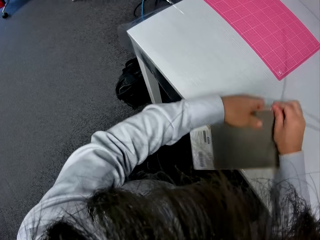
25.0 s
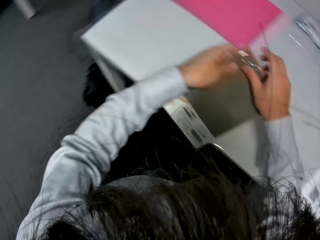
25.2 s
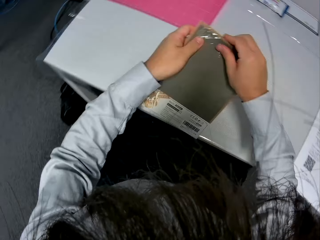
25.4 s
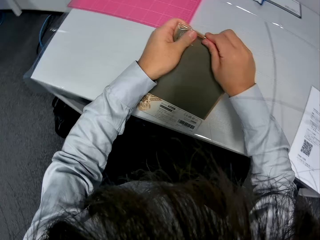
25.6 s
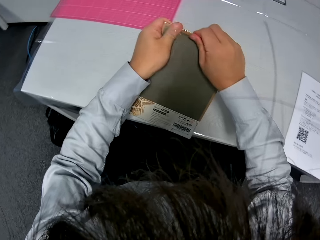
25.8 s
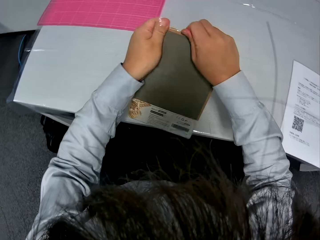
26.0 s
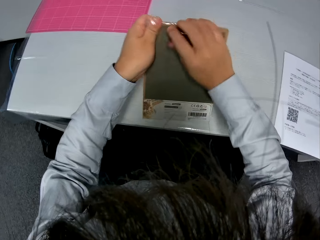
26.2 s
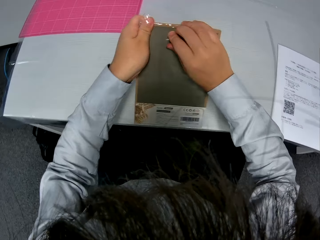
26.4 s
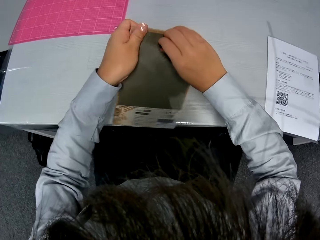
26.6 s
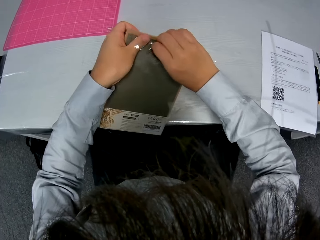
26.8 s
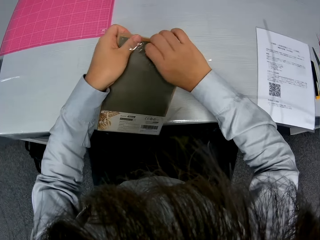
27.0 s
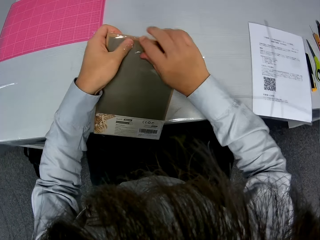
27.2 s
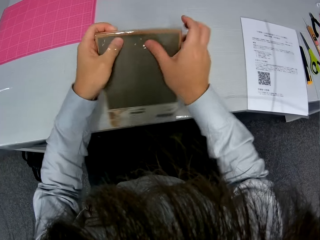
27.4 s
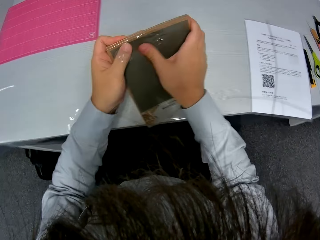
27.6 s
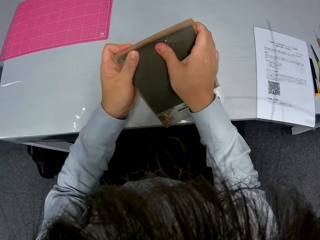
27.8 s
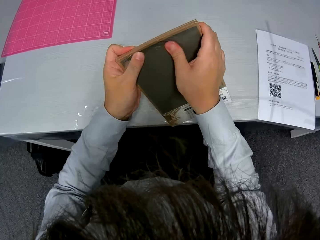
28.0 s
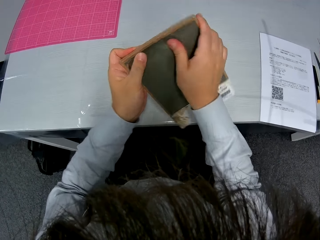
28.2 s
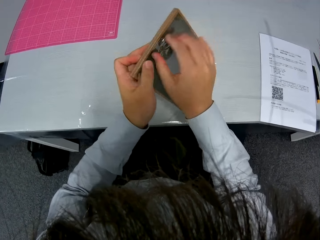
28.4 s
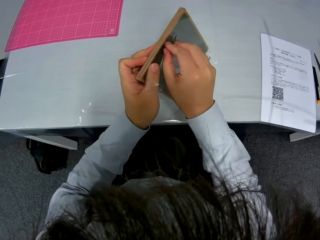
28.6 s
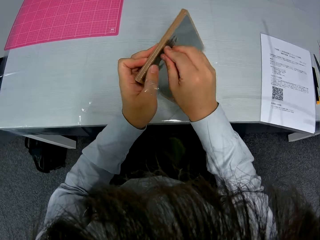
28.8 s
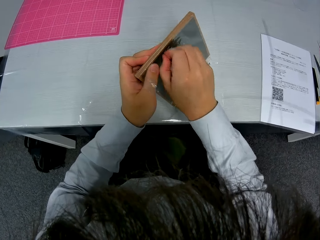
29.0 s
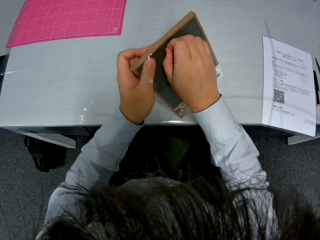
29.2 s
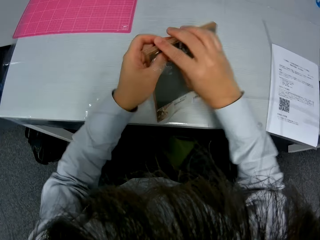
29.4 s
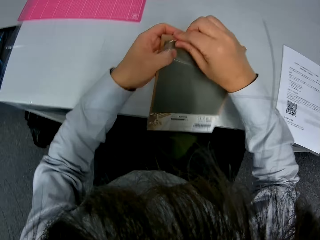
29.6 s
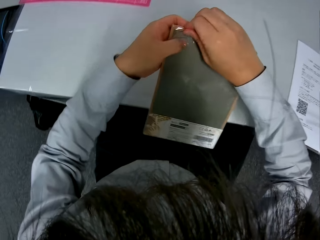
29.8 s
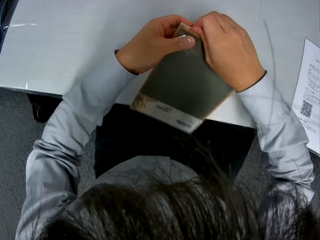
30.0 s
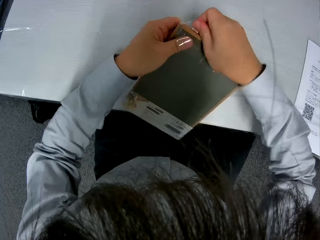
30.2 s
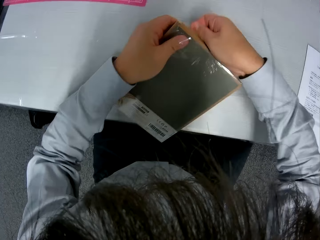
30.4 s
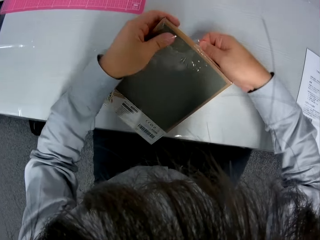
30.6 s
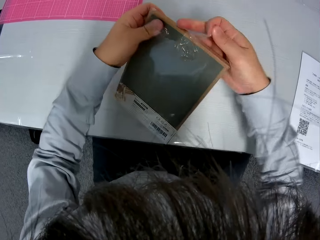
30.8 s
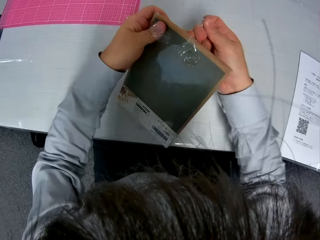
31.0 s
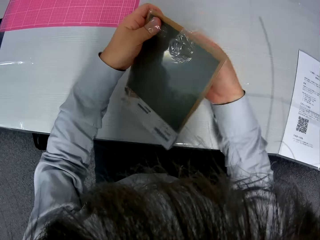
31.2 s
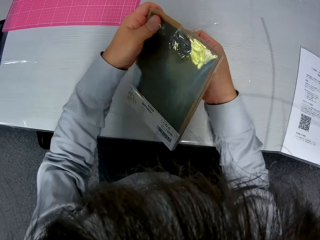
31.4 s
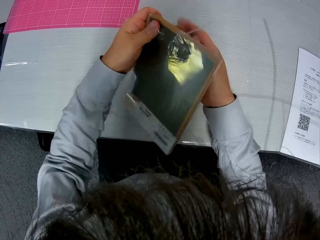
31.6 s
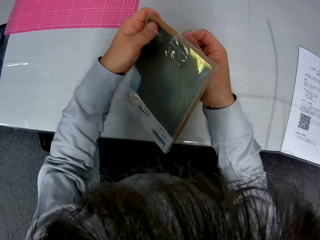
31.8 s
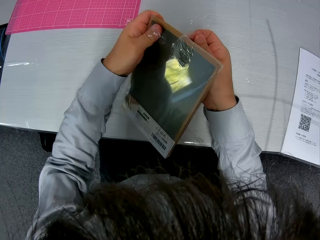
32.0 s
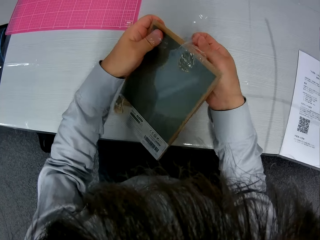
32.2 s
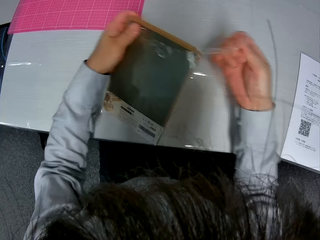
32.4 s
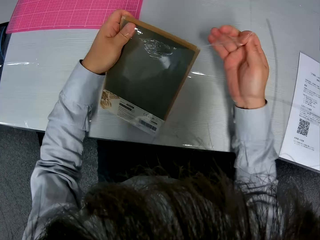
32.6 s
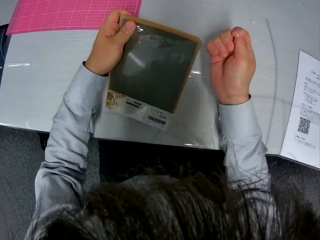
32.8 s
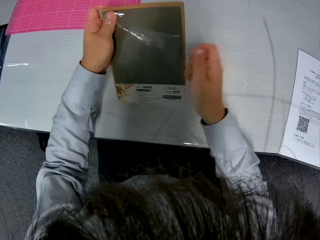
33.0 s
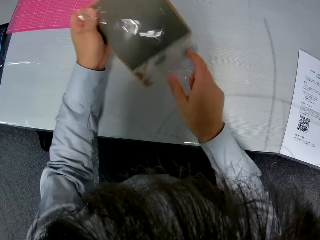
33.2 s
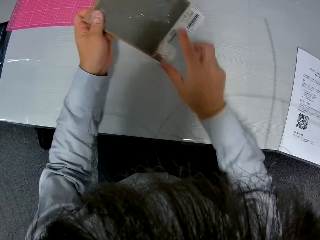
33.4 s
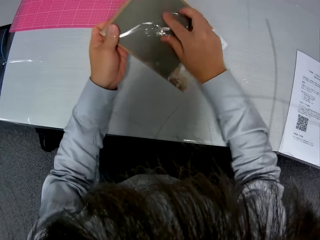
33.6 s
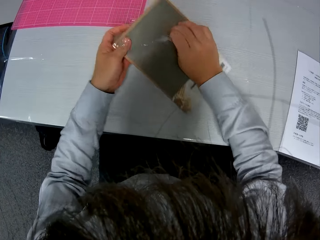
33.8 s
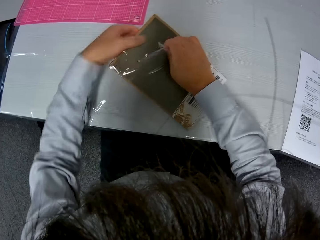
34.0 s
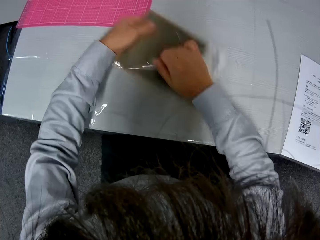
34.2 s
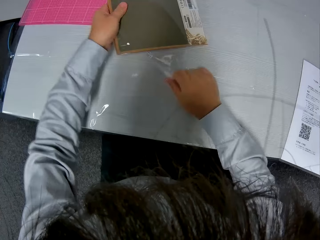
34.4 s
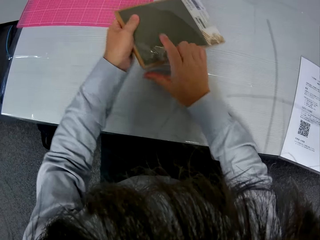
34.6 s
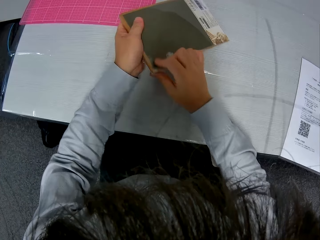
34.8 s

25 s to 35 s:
The camera wearer removes the polythene cover with her hand.

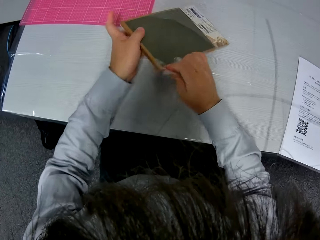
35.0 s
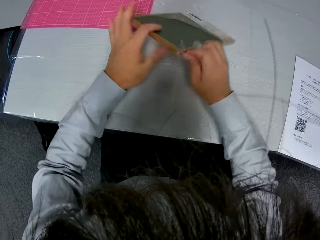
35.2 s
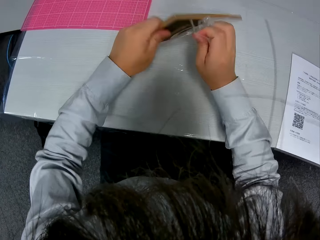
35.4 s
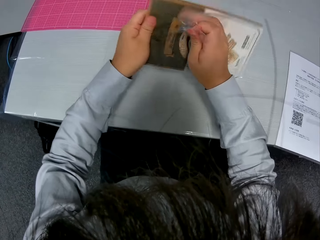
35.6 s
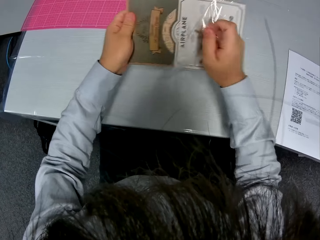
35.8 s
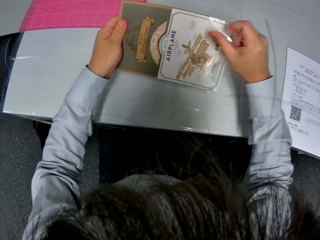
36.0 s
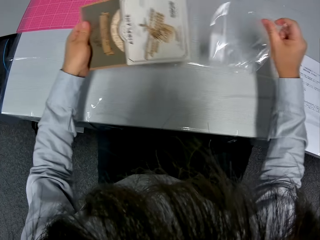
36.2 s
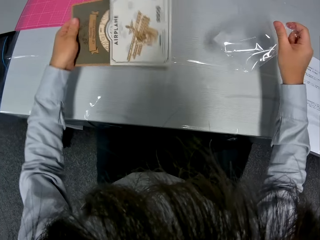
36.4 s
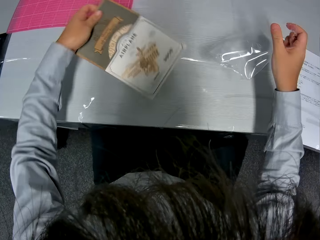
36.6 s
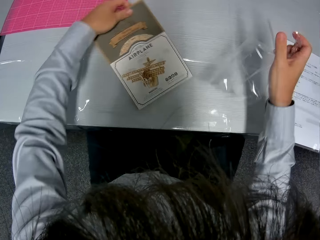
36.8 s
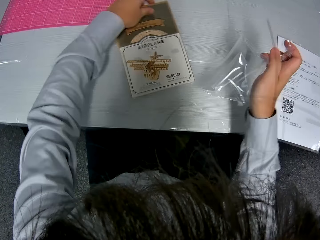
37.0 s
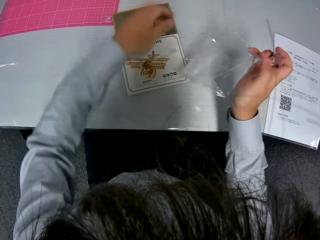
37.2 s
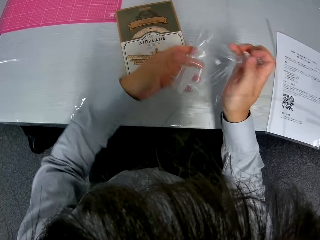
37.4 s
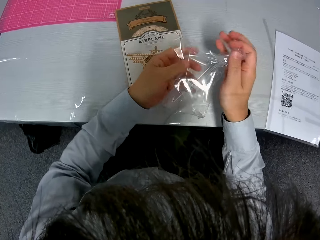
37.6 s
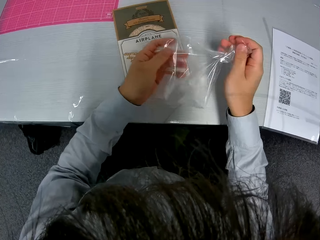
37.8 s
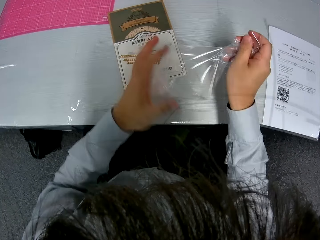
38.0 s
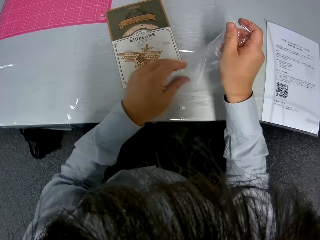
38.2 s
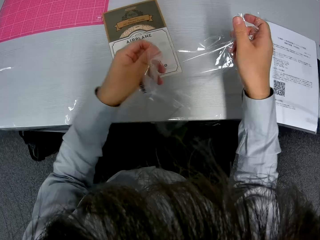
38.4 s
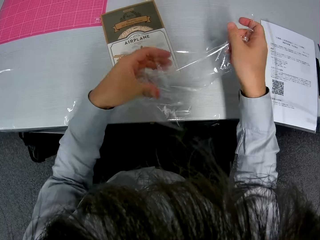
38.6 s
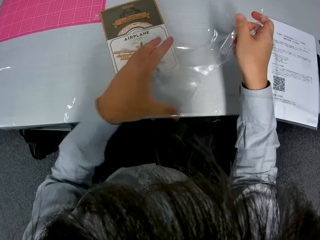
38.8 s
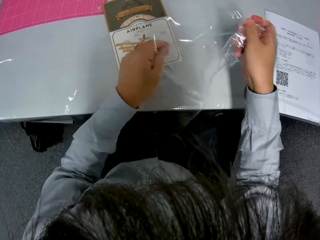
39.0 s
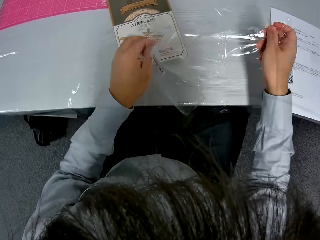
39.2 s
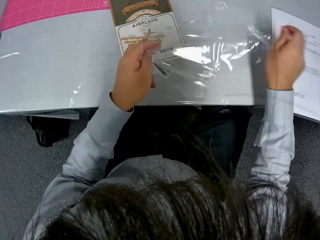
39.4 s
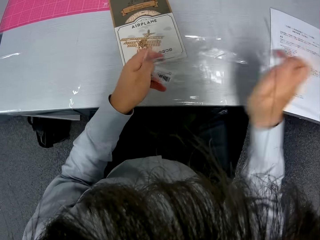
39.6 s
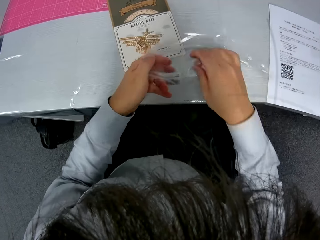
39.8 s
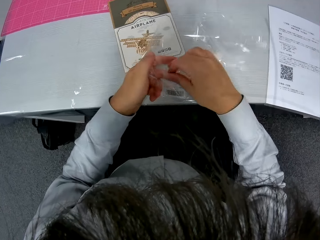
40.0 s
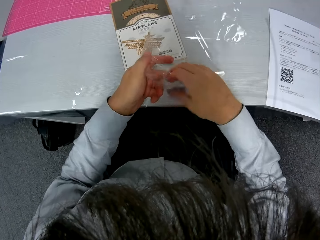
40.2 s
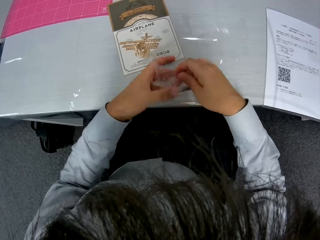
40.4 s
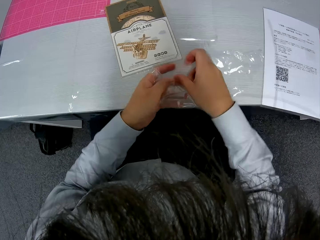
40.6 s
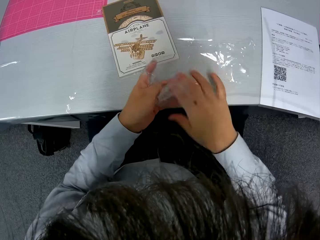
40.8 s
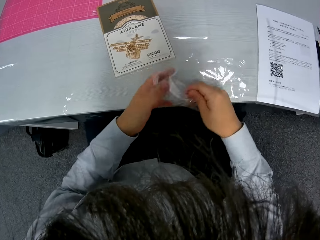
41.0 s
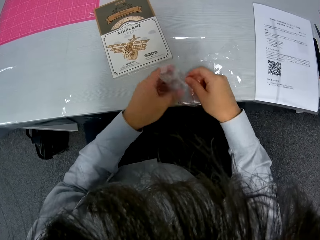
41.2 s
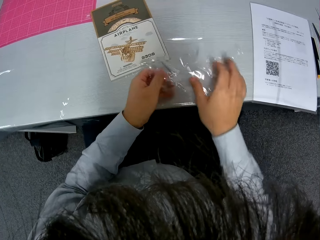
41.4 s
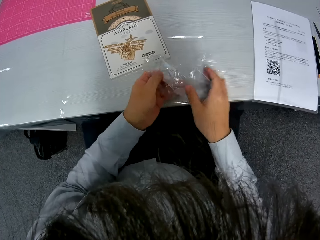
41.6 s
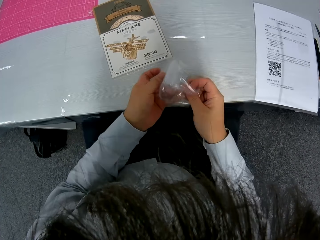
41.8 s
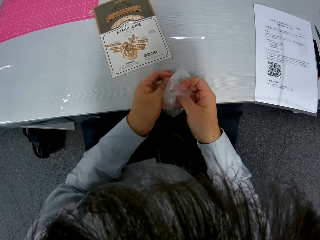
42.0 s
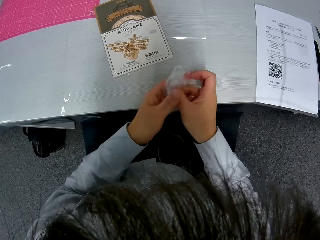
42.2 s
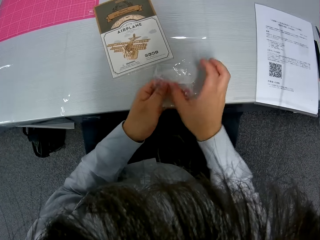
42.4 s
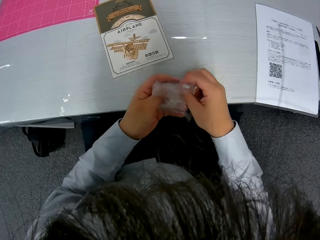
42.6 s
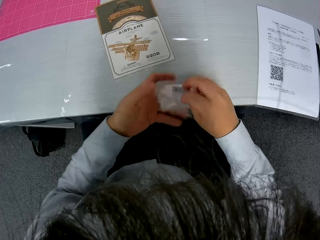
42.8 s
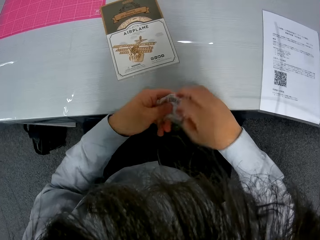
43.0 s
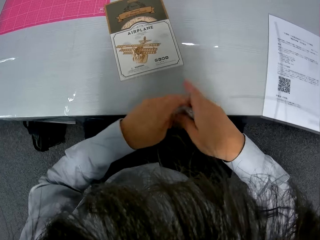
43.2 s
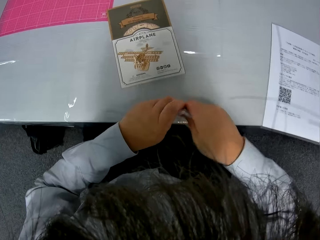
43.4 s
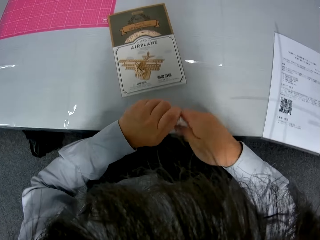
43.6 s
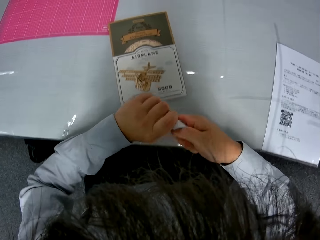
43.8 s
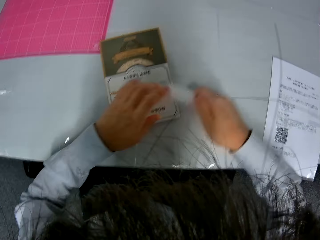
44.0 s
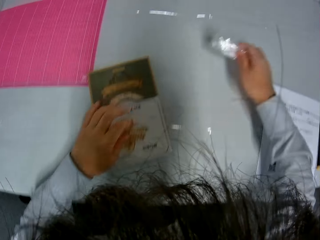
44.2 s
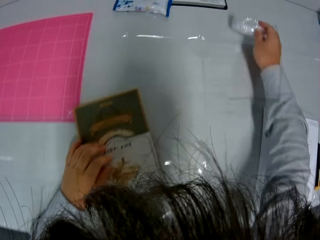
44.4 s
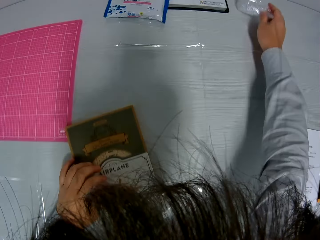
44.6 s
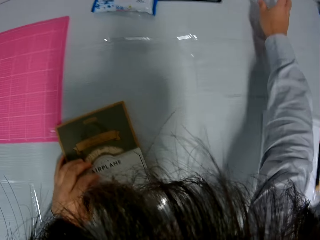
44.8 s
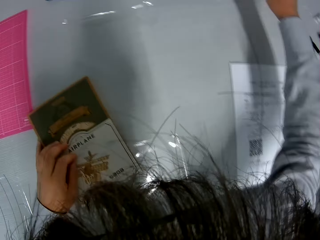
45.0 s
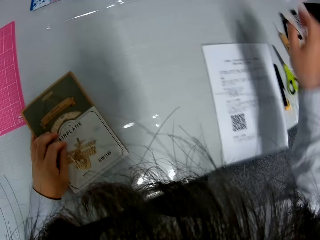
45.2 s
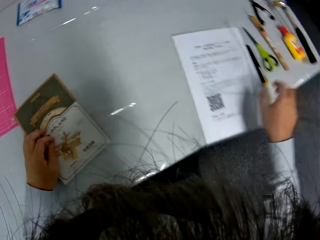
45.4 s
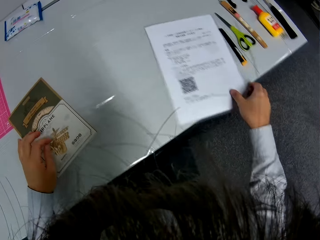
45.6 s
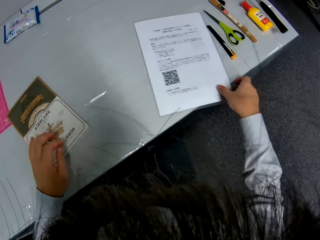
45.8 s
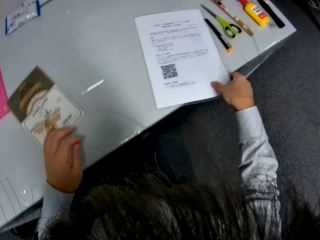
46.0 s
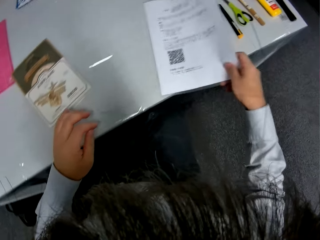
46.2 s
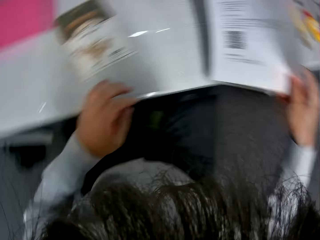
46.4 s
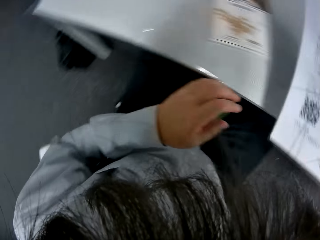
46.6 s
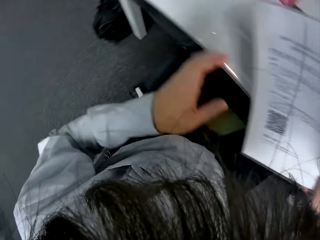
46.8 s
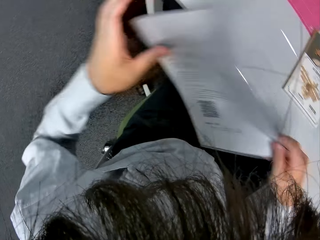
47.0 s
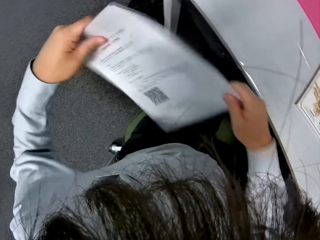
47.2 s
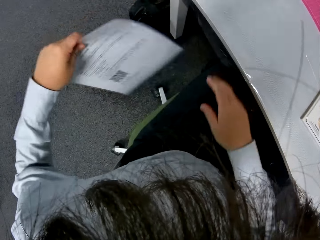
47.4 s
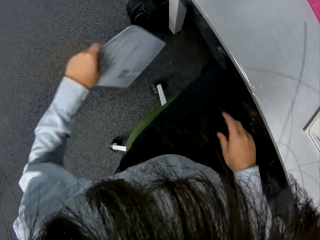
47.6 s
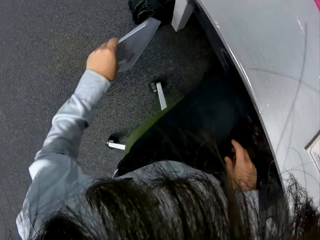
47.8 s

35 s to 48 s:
The camera wearer puts down the paperboard holder. They fold the nylon. They fold the polythene cover. They put down the polythene cover on the table. They take the manual paper.
